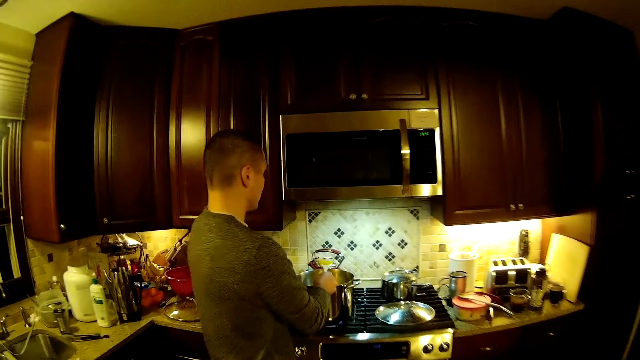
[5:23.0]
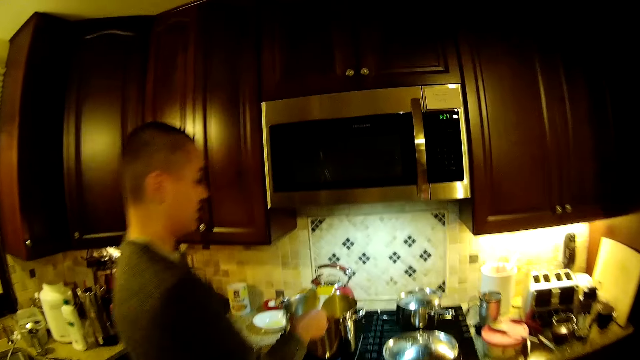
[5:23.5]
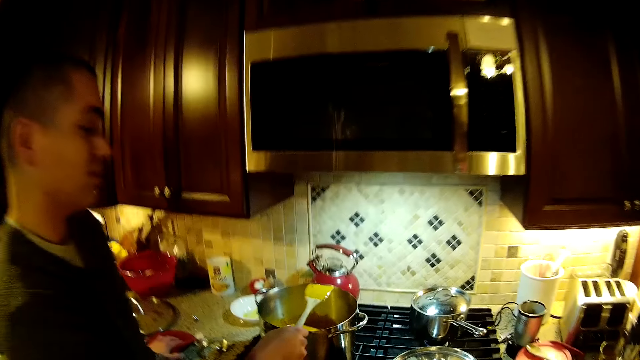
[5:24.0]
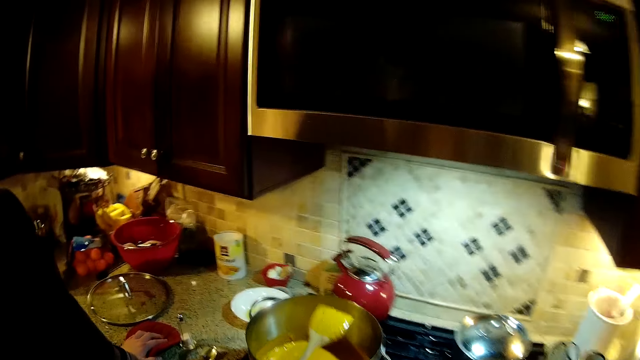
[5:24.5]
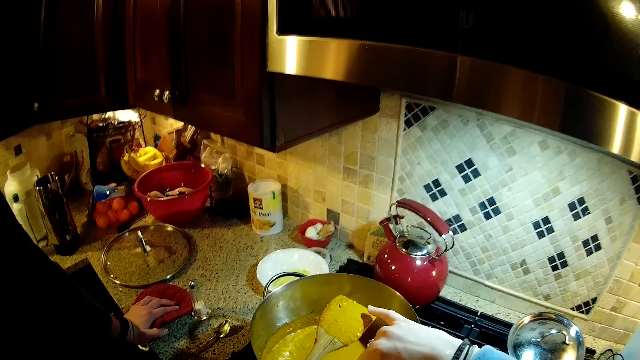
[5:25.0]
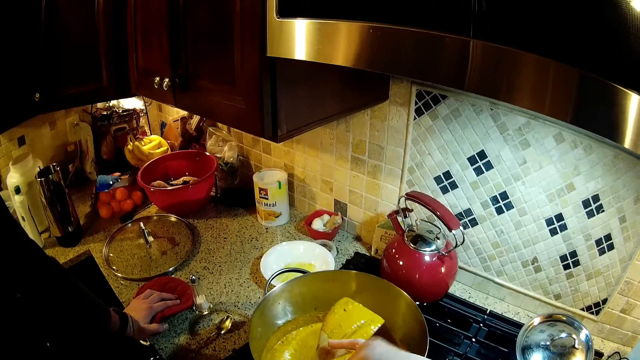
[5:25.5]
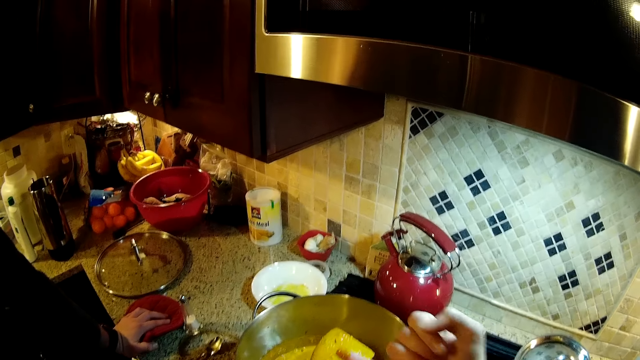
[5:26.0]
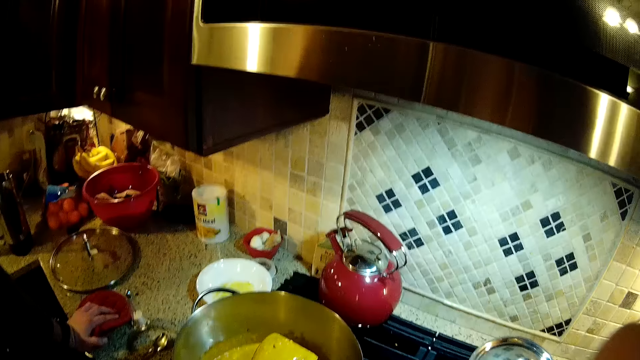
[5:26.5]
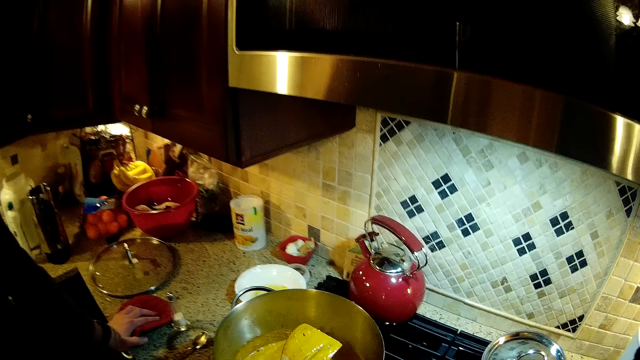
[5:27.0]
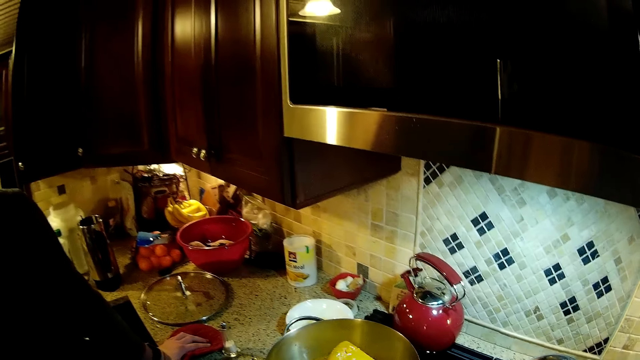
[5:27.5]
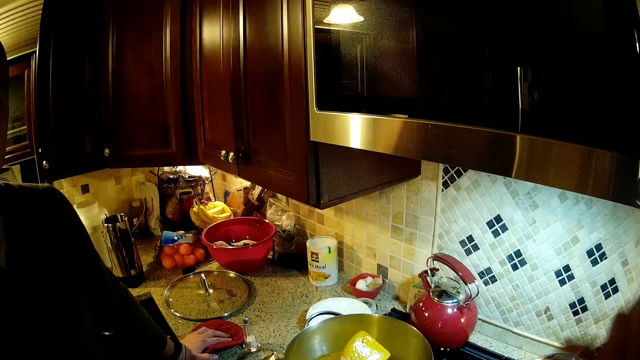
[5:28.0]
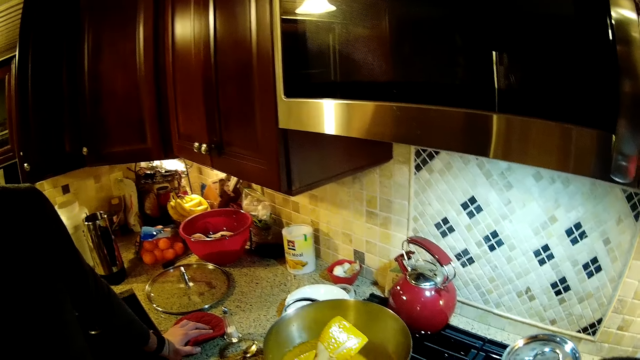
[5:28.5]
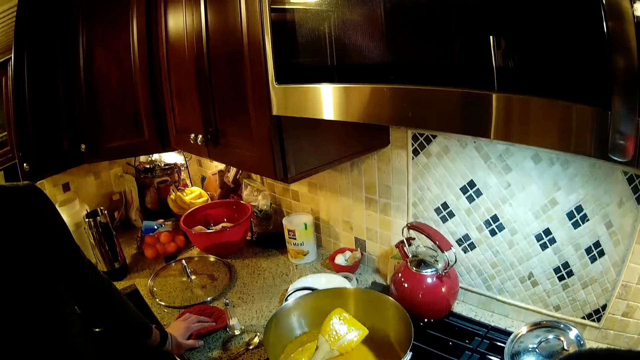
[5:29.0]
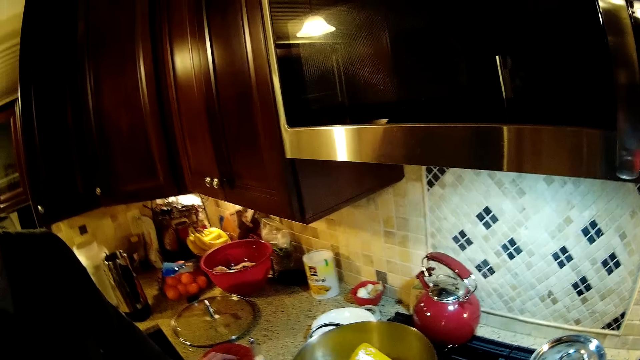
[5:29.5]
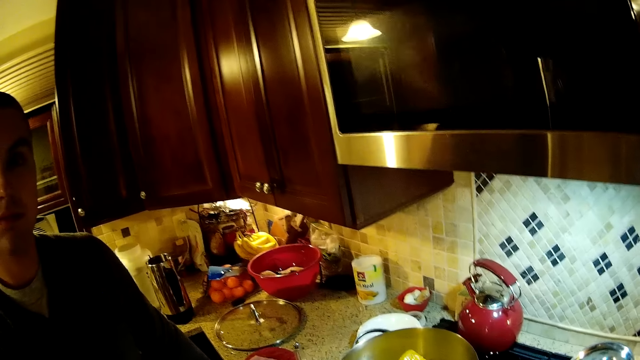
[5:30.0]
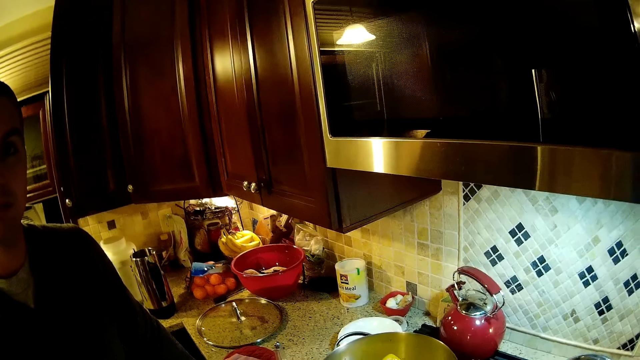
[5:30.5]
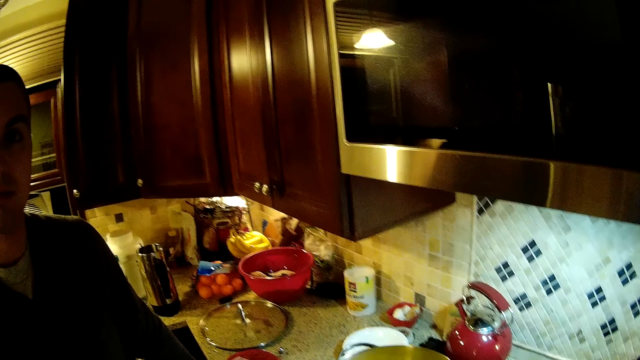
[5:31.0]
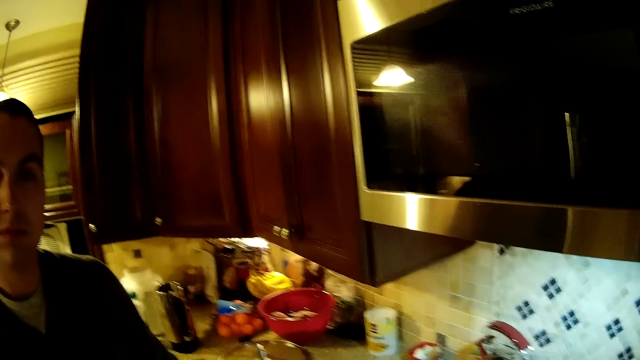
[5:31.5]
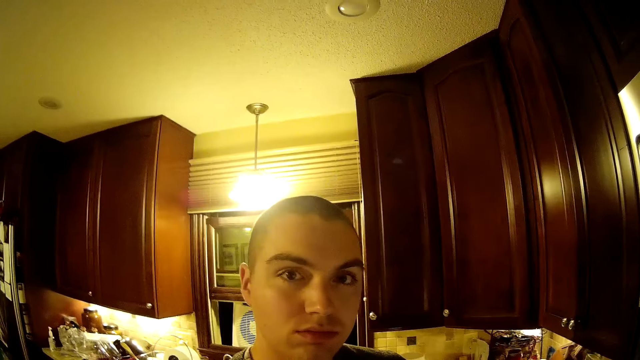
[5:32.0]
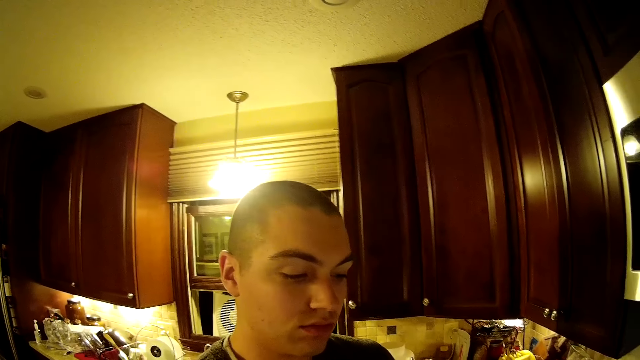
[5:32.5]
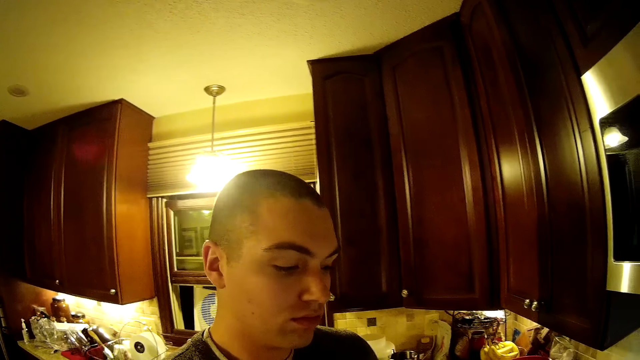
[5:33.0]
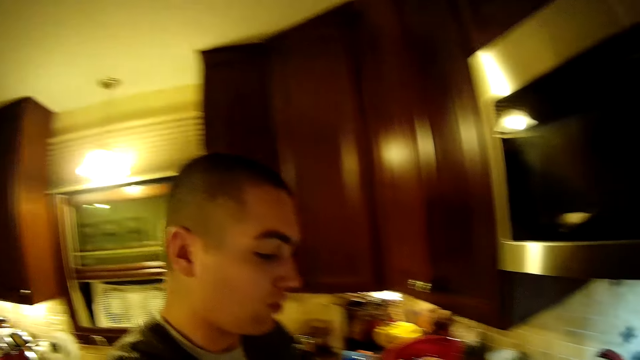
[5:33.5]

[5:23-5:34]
The camera wearer steps forward. They touch the soup with the finger. A man touches a hand towel. The camera wearer licks the finger. They look around. The man looks around. The camera wearer looks around. The man looks at the camera wearer.

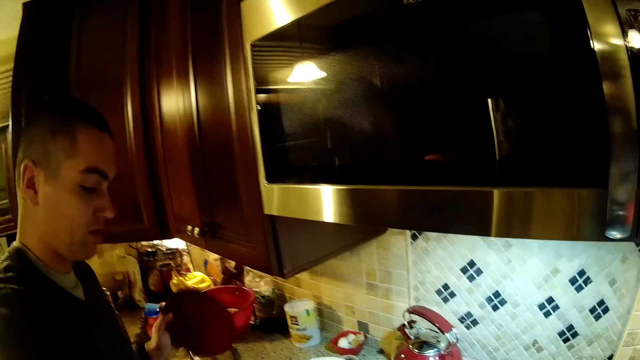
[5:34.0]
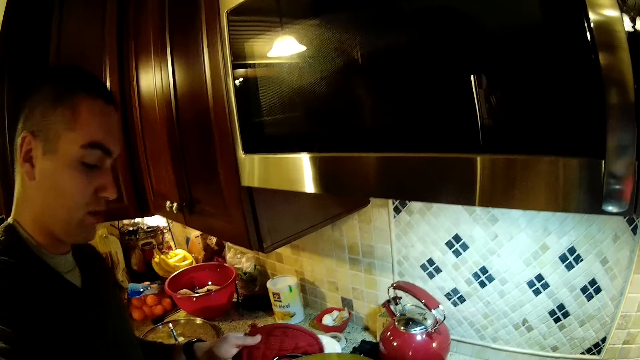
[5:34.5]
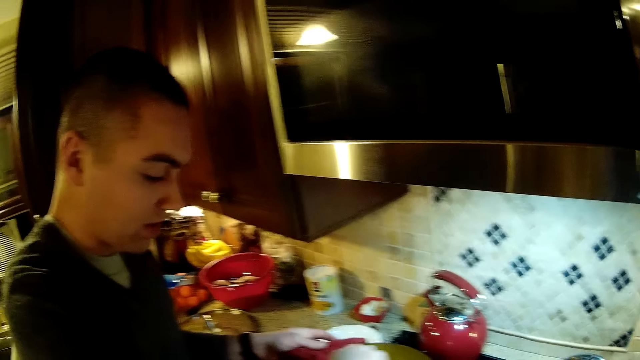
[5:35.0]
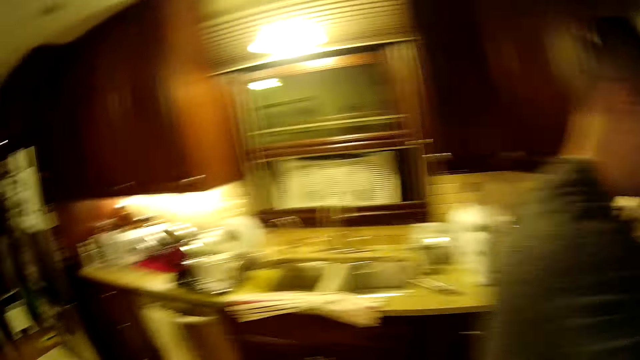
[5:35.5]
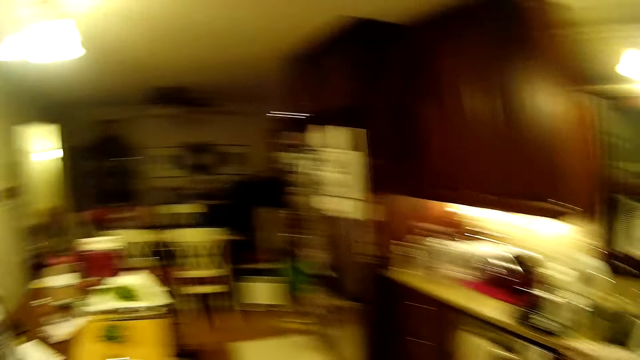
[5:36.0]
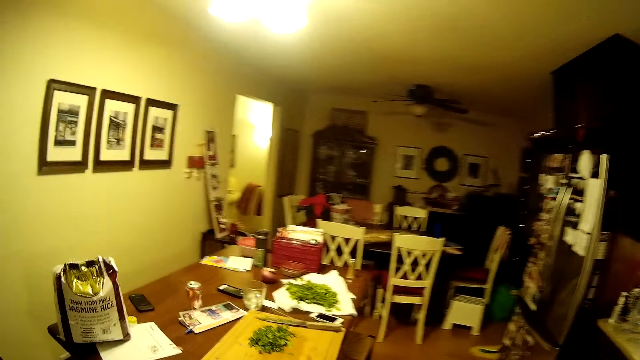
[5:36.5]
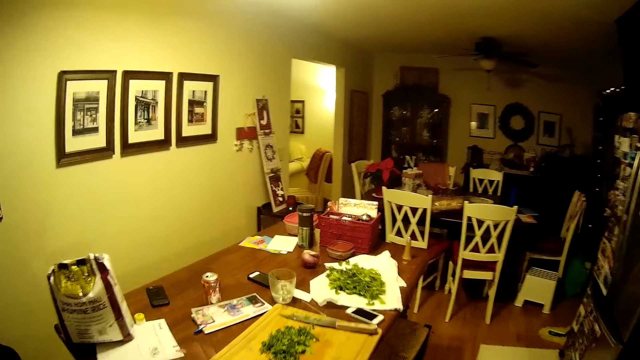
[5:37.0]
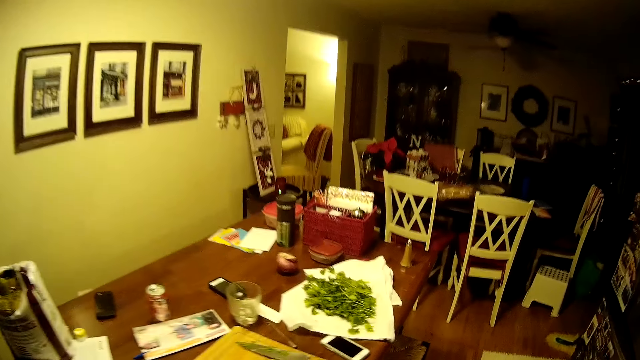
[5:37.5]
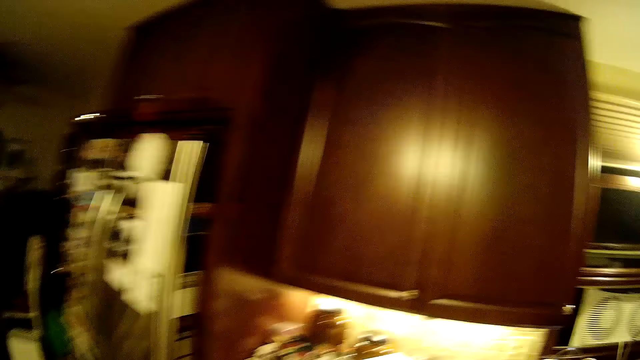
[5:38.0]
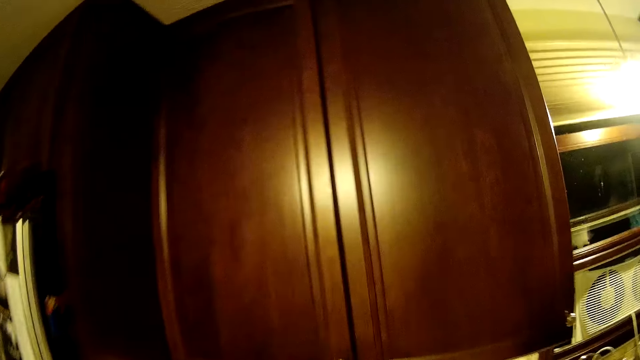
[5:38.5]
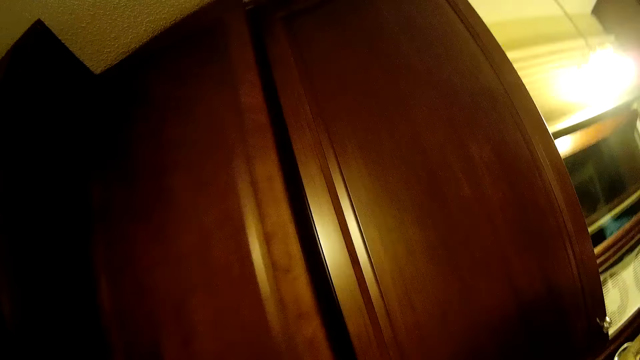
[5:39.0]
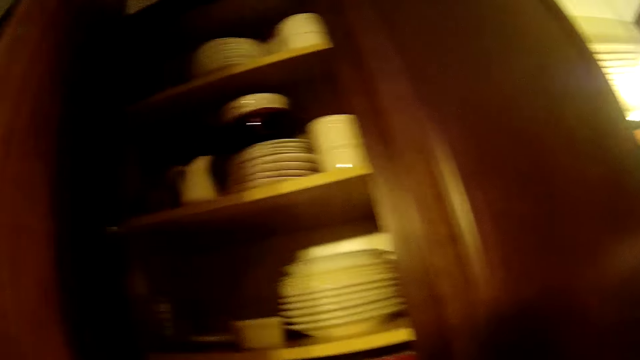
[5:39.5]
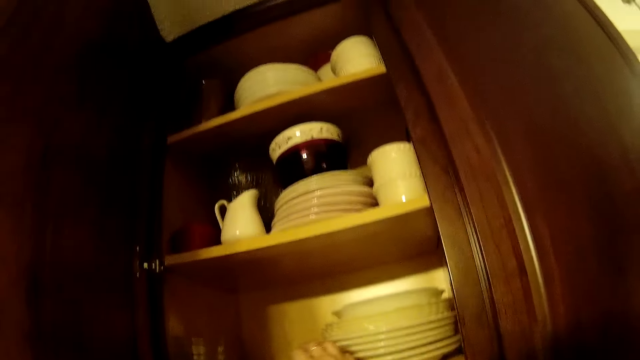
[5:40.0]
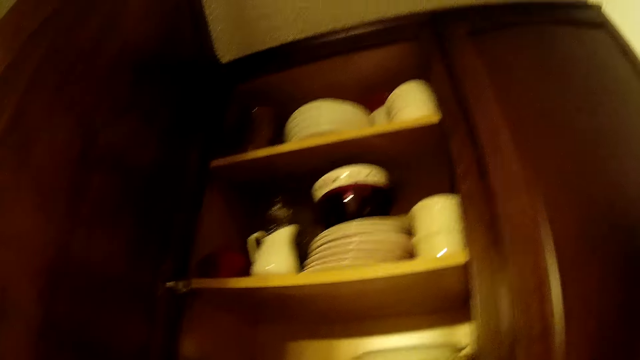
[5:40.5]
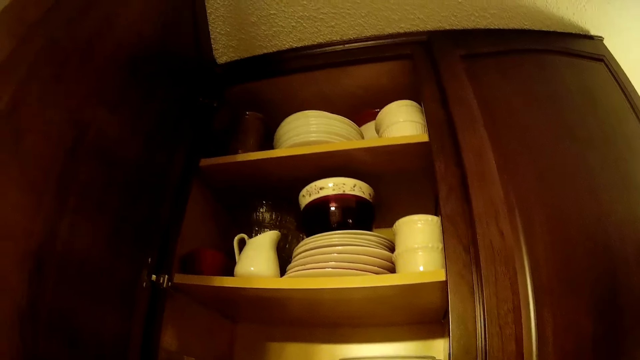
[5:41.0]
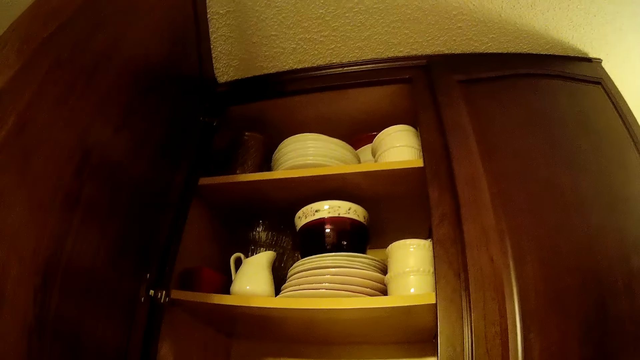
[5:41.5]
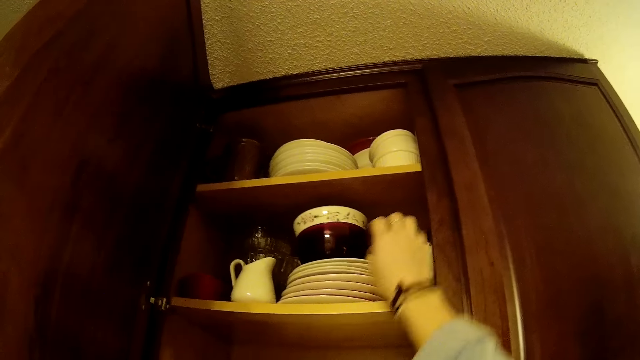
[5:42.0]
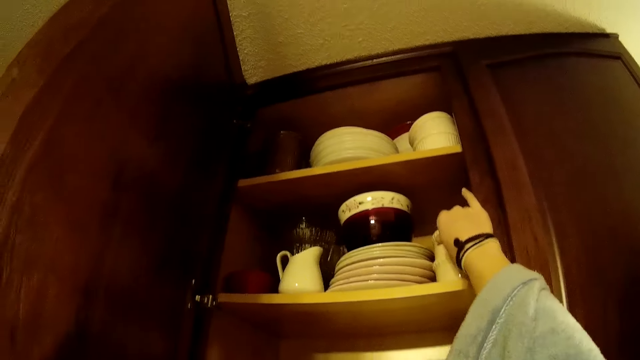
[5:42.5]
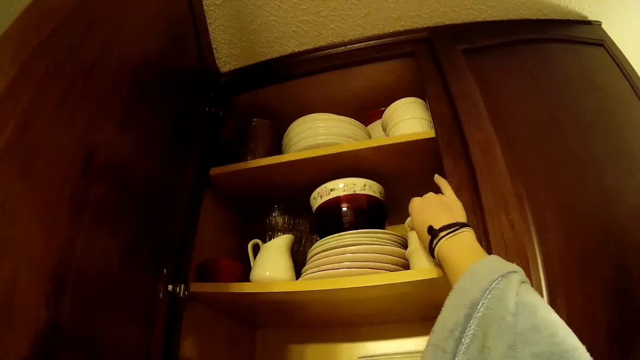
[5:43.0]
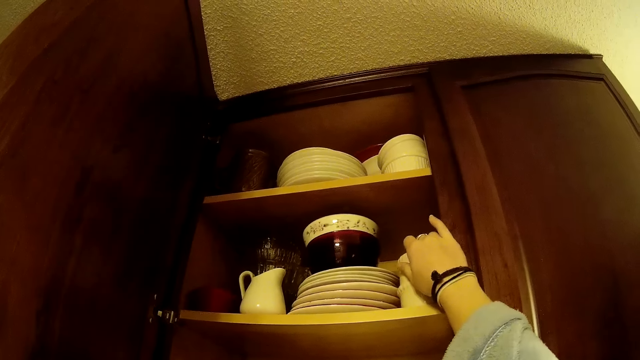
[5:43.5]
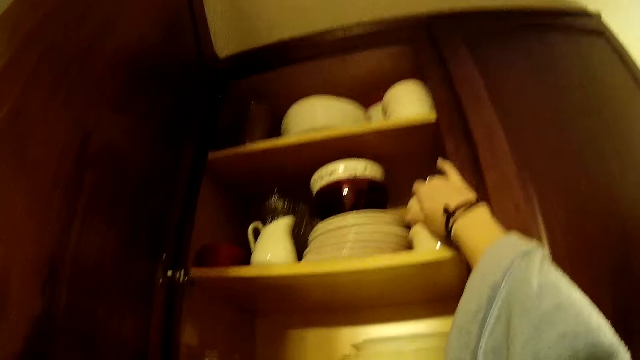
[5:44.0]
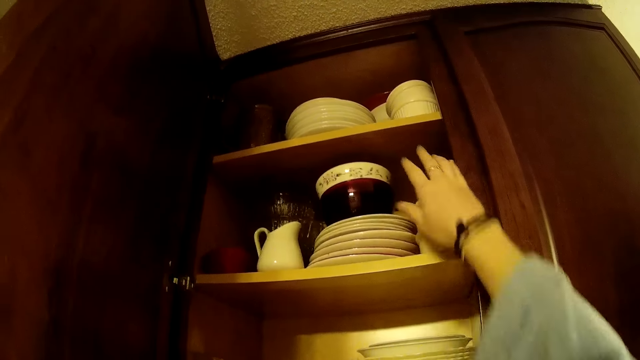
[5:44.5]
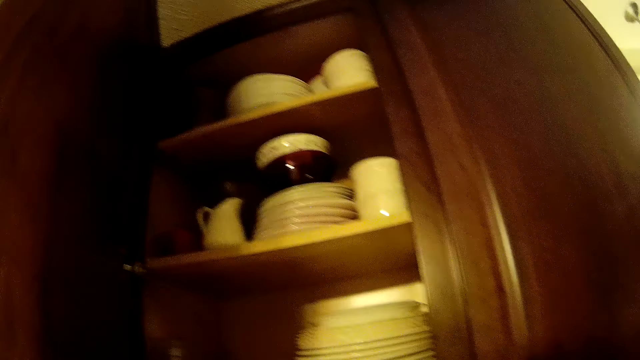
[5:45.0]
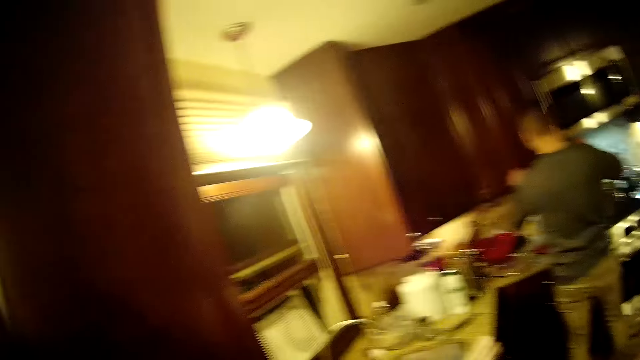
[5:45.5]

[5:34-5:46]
The man touches the hand towel. The camera wearer steps forward. They raise a hand. They open the cupboard. They touch the cup. They pick up the cup or bowl. They close the cupboard.
